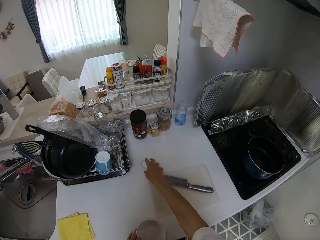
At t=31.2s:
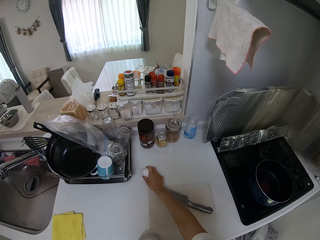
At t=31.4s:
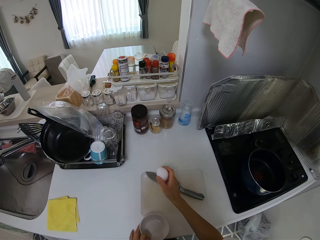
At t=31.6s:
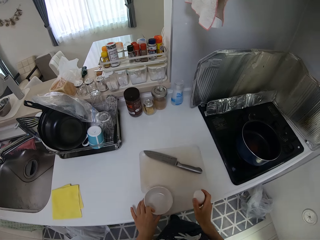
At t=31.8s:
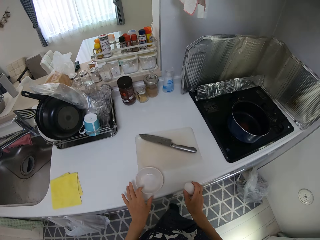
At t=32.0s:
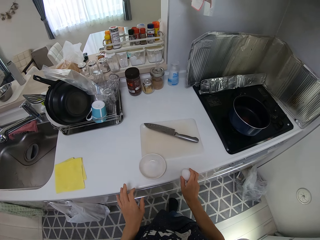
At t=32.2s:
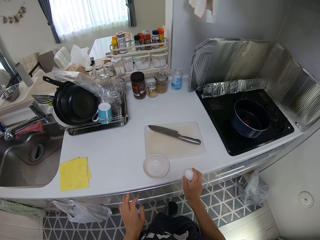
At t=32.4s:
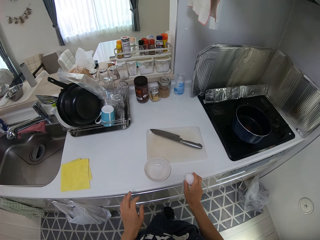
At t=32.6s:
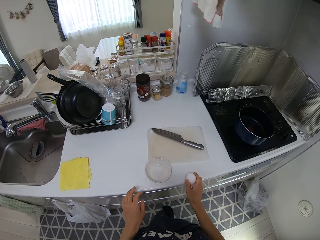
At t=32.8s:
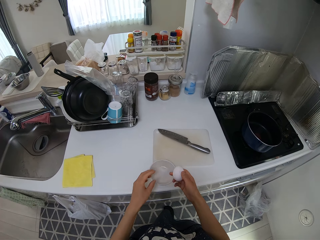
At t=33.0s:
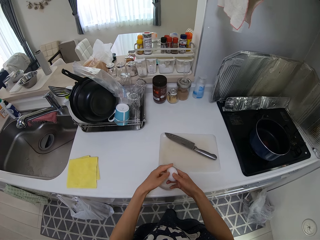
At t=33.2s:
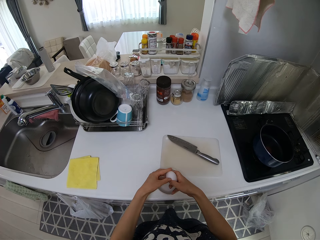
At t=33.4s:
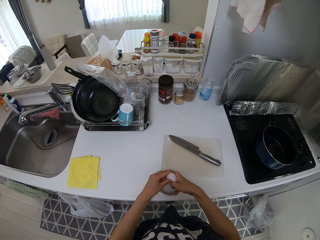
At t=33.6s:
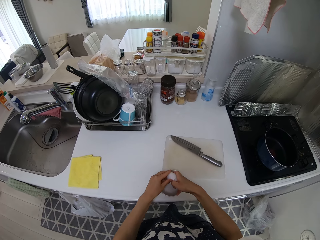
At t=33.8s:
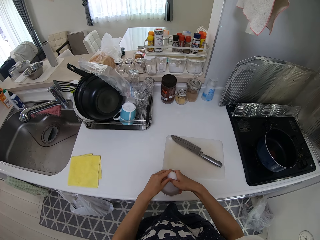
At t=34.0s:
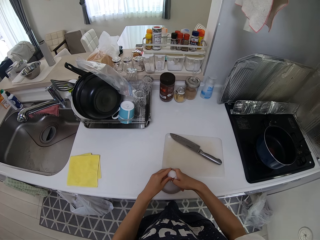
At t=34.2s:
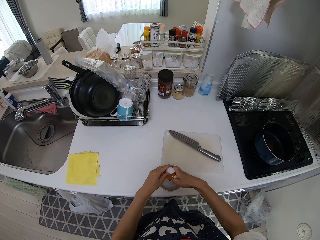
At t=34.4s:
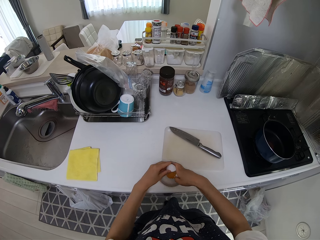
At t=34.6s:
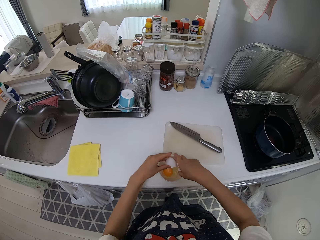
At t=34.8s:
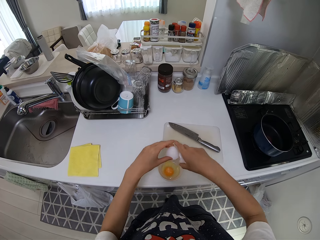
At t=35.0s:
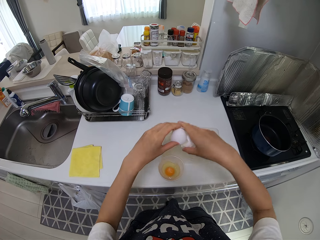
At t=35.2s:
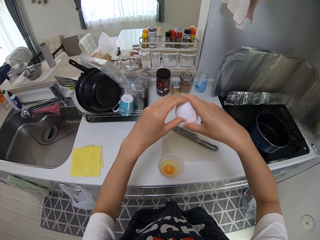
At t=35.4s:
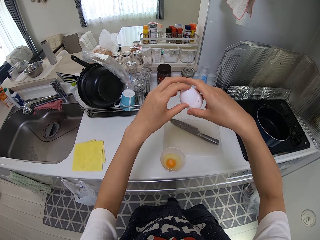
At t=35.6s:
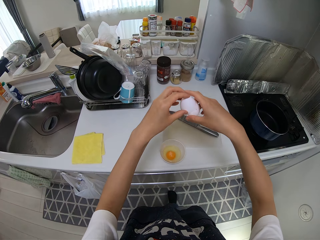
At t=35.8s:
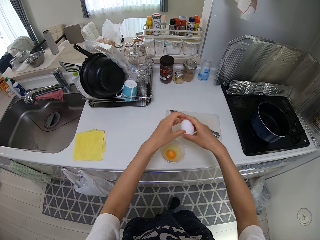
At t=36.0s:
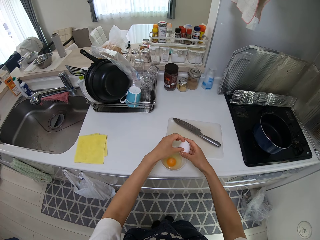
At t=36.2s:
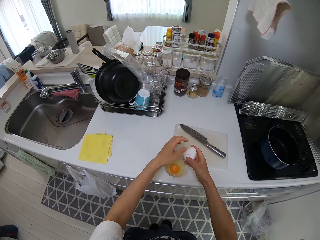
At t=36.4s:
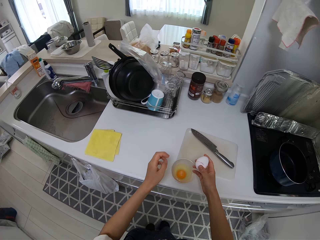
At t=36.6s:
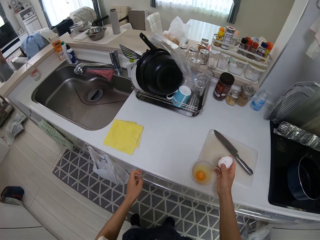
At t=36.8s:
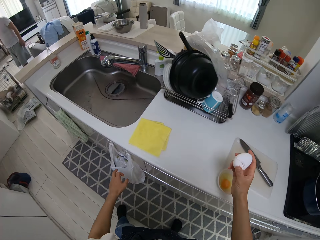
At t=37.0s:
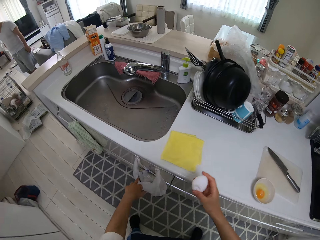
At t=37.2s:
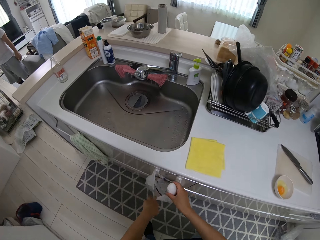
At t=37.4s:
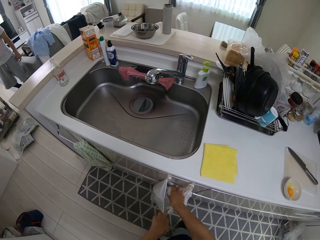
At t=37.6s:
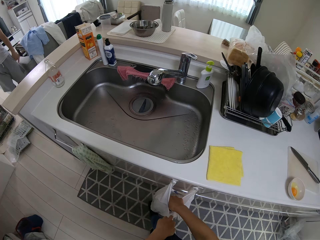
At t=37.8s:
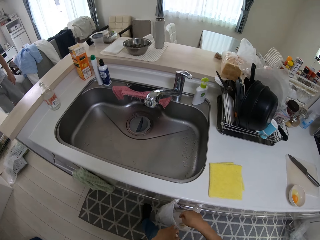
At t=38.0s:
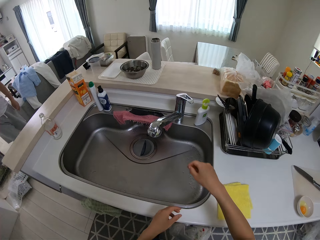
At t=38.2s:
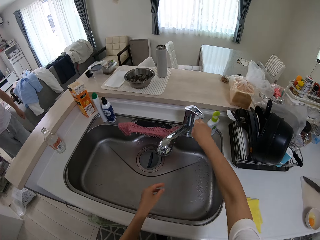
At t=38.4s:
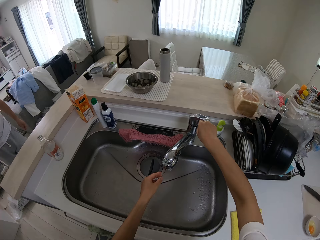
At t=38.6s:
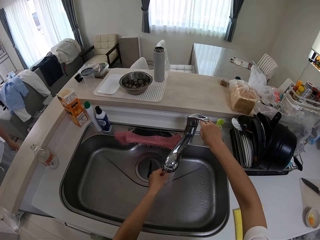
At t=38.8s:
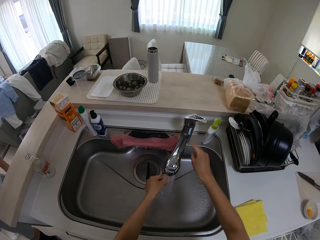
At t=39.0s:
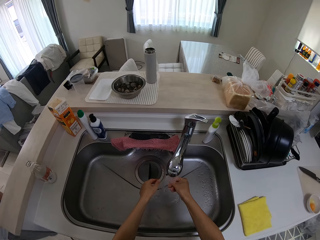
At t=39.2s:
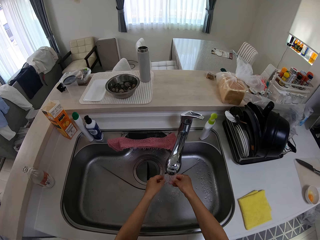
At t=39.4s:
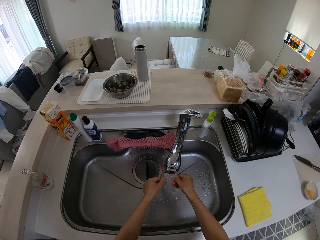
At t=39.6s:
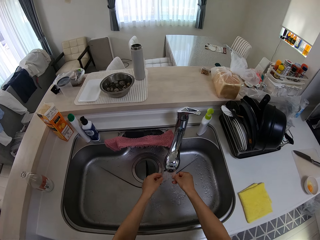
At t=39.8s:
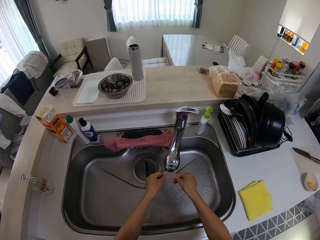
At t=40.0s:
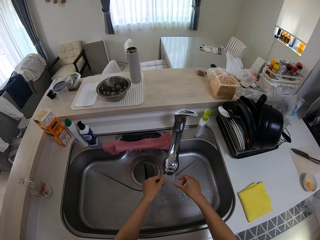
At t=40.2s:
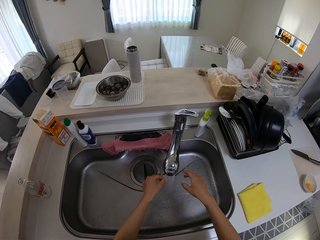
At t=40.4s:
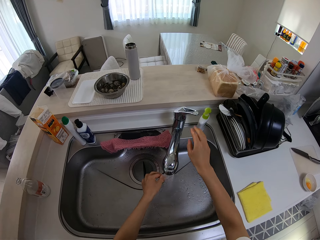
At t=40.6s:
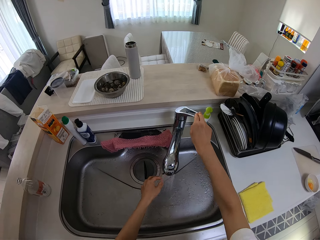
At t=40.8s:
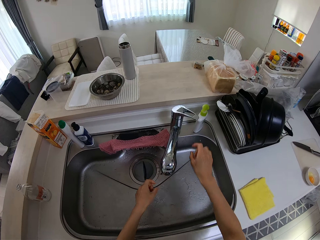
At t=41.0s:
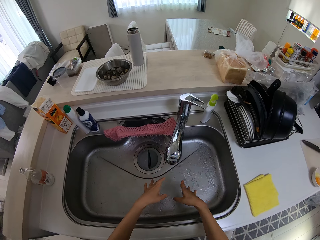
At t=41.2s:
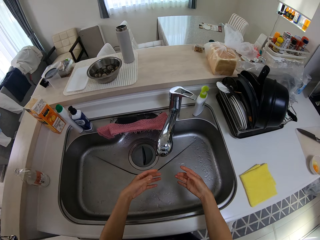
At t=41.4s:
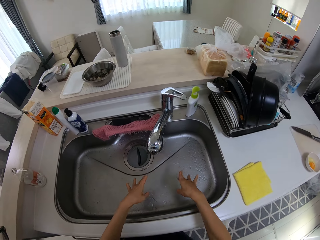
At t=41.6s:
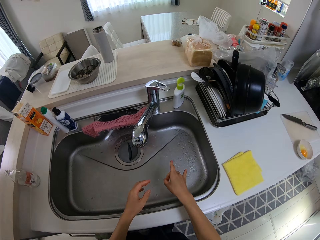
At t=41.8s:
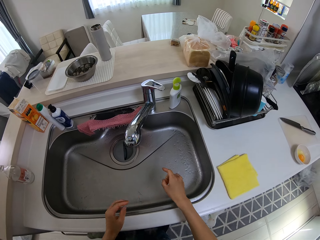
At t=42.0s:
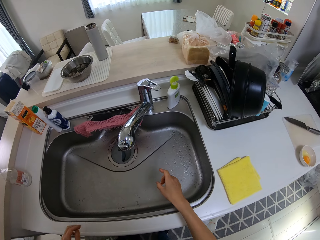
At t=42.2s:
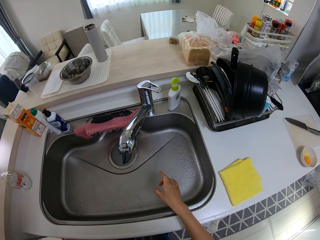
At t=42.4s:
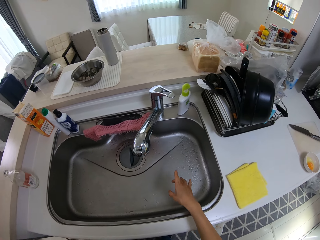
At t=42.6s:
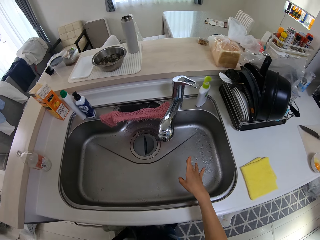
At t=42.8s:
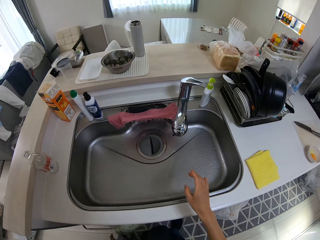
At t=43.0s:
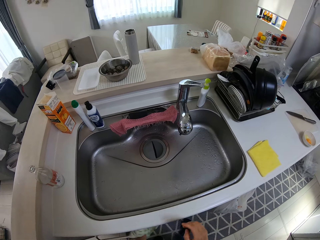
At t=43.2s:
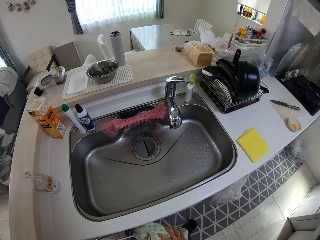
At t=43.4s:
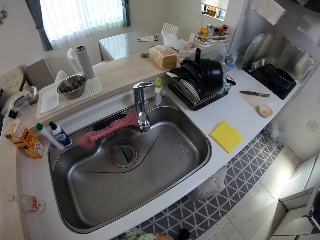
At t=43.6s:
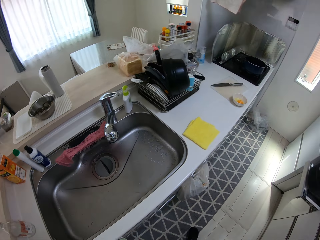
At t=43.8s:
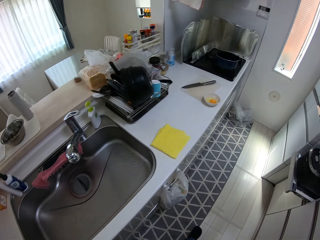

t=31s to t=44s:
The camera wearer drops the plate on the cabinet. They pick up the egg on the cabinet with their right hand. They crack the egg on the edge of the cabinet. They break the egg with their hands. They empty the egg in the plate on the cabinet. They lift the egg shell. They drop the egg shell in a nylon on the cabinet. They open a tap on the sink. They rinse their hand in the sink with water. They switch off the tap. They dry their hands. They flick their fingers.

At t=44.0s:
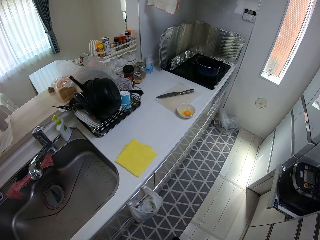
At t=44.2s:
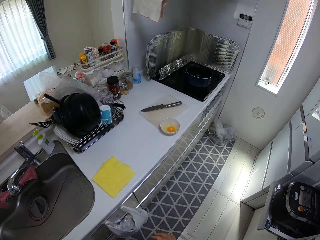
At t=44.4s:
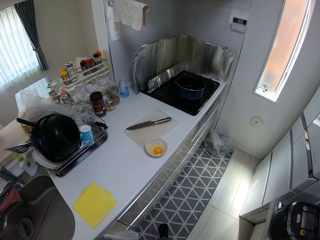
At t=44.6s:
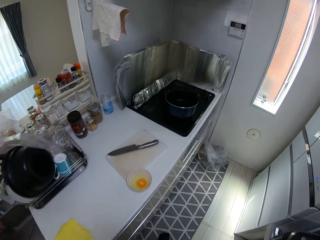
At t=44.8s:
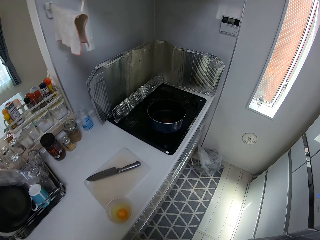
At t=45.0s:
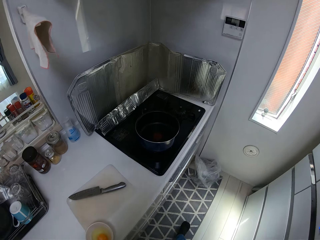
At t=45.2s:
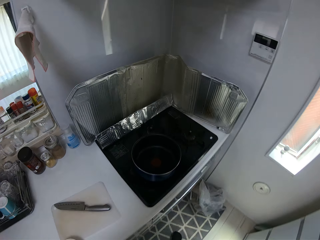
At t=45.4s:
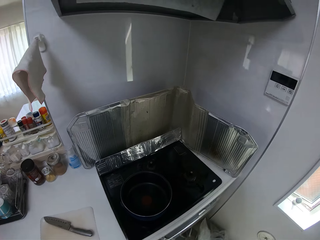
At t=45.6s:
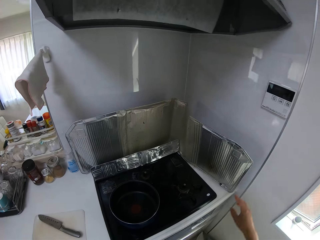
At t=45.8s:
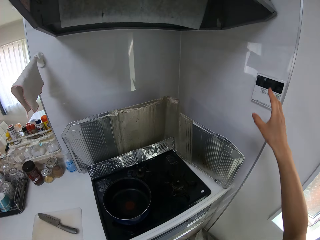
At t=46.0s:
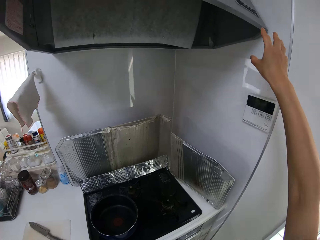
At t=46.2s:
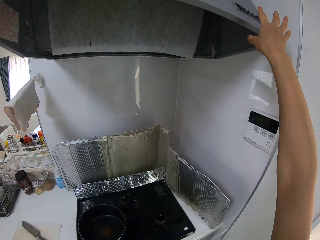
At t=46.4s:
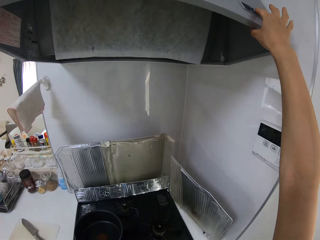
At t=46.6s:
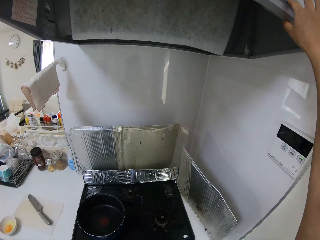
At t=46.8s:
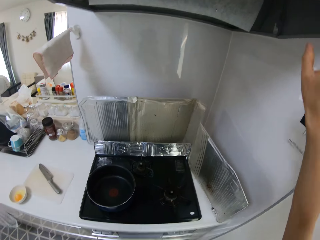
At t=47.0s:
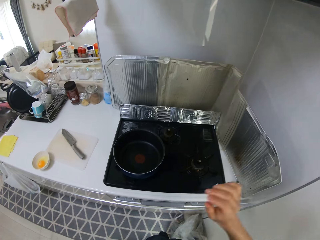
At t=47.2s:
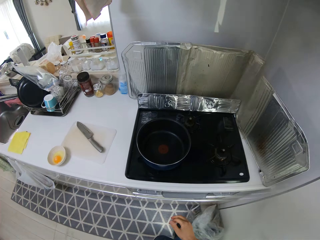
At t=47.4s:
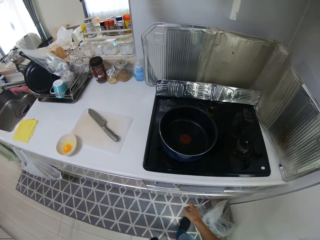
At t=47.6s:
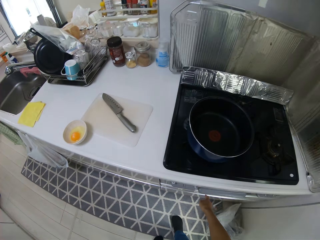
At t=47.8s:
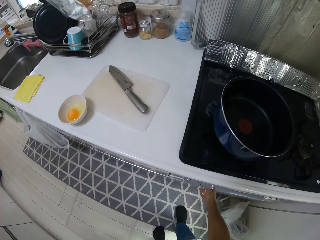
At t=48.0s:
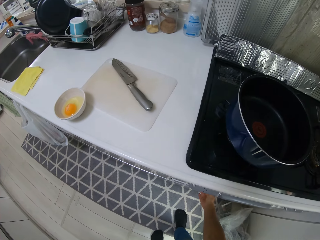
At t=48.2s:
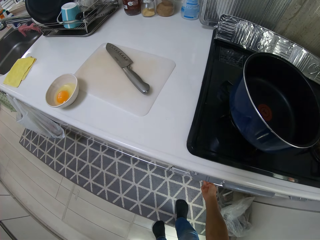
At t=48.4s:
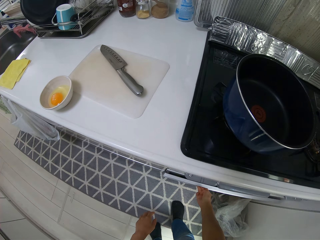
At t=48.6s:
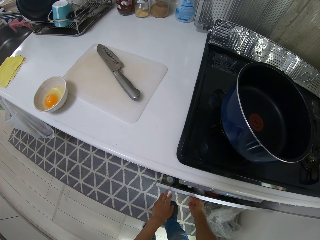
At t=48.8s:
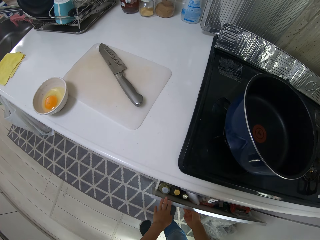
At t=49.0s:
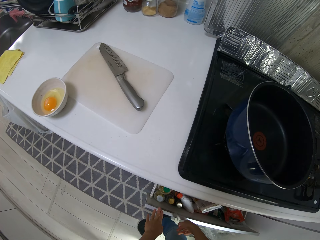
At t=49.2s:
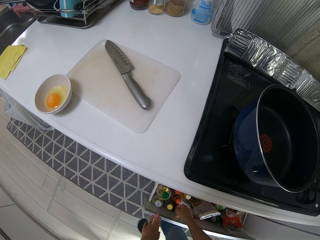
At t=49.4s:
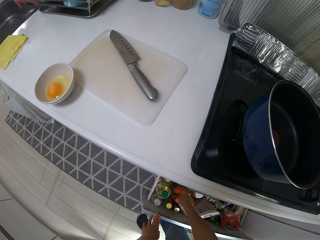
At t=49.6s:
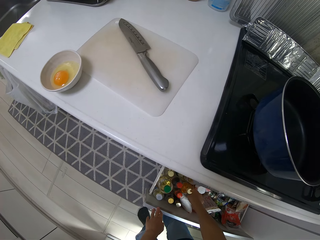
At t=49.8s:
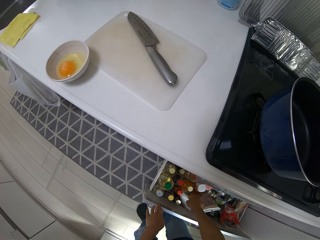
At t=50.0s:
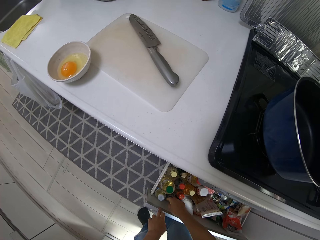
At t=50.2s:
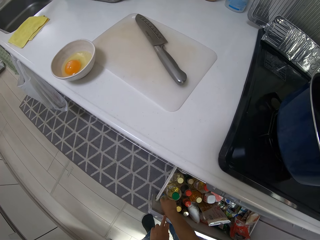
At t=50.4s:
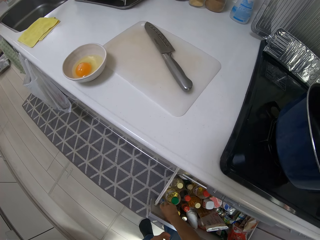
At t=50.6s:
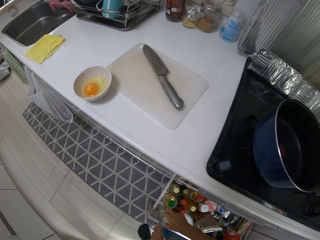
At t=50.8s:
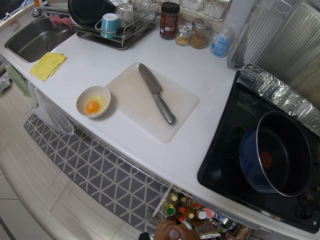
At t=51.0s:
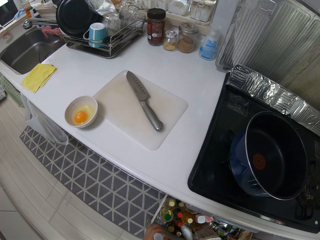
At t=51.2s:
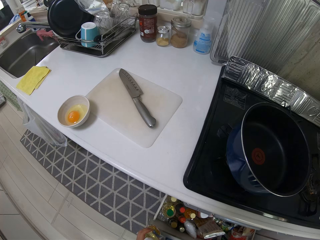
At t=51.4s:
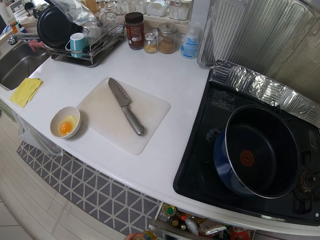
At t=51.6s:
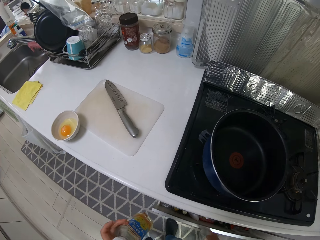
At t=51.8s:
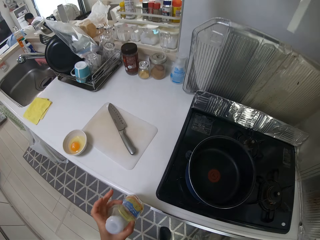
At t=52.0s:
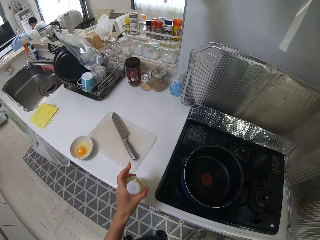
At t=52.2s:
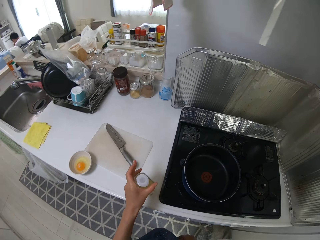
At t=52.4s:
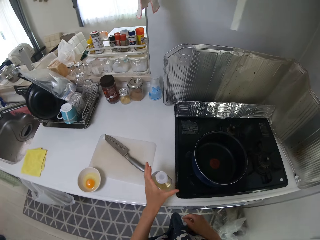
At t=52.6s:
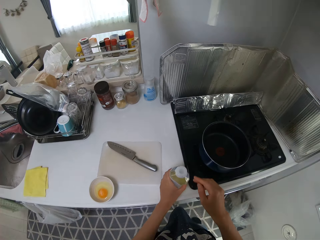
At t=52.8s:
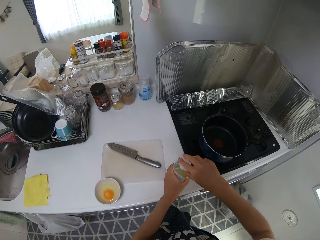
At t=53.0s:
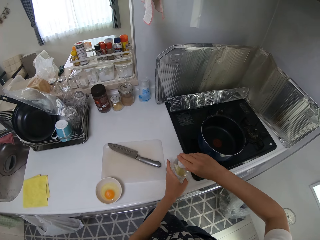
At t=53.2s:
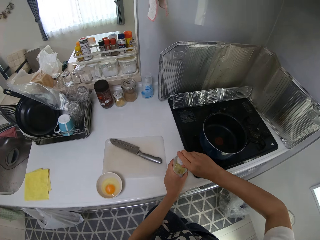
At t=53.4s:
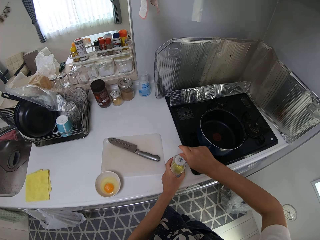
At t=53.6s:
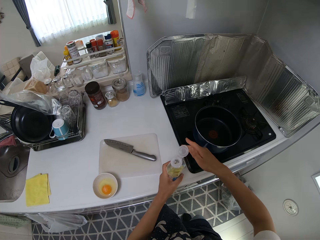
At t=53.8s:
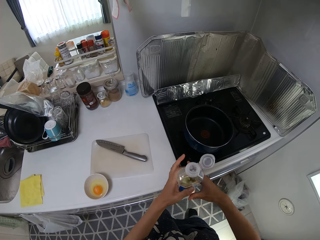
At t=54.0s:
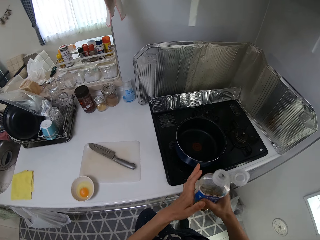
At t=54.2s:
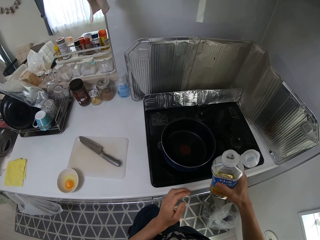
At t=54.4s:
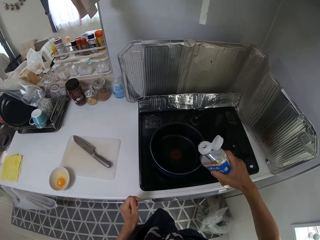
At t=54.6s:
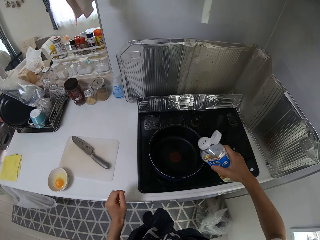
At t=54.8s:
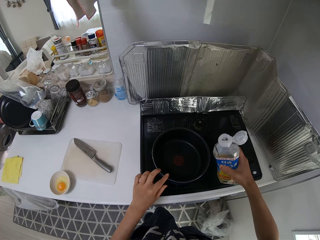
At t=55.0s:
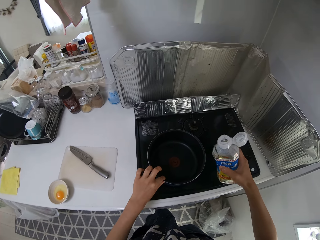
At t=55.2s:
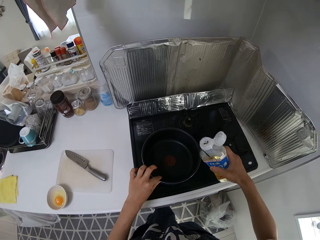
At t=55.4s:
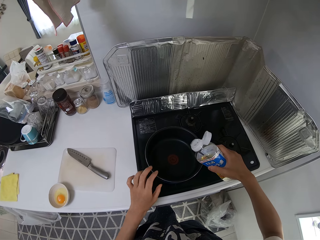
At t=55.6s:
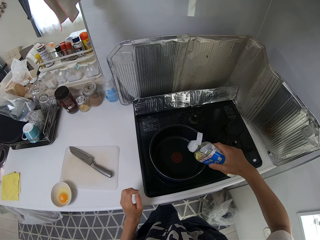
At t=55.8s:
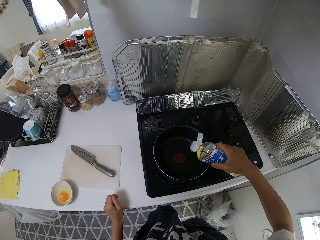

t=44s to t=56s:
The camera wearer walks towards a gas cooker. She presses a button on the range hood in the kitchen. She opens a drawer in the kitchen. She picks up an oil bottle from the drawer with her left hand. She shuts the drawer. She drops the bottle on the cabinet. She opens the lid of the bottle on the cabinet. She lifts the bottle on the cabinet. She moves a frypan on the gas cooker.
